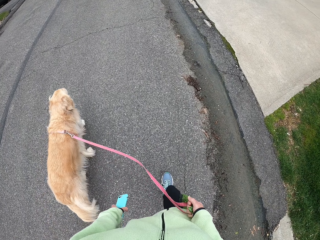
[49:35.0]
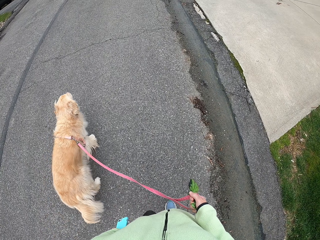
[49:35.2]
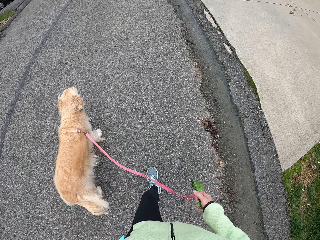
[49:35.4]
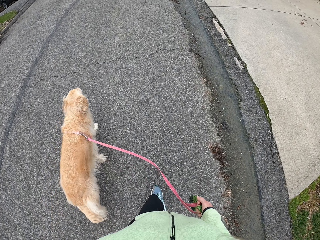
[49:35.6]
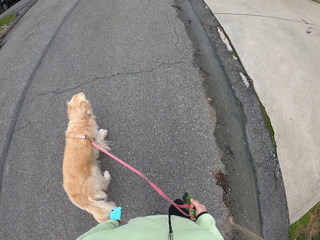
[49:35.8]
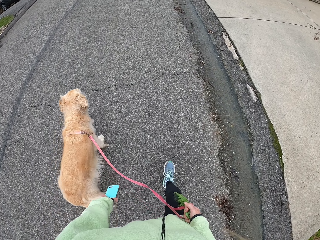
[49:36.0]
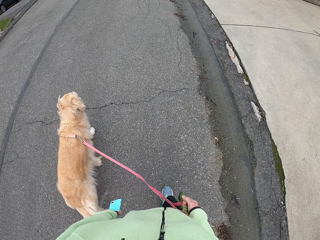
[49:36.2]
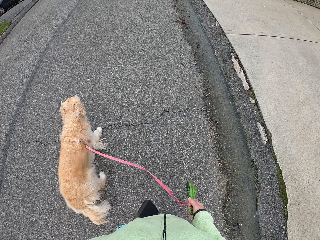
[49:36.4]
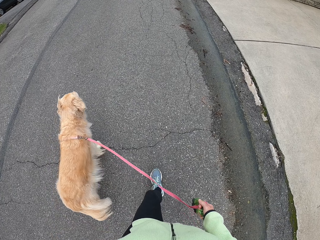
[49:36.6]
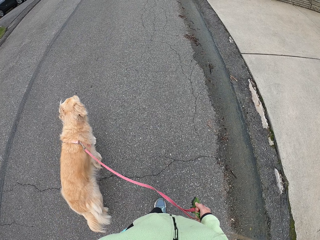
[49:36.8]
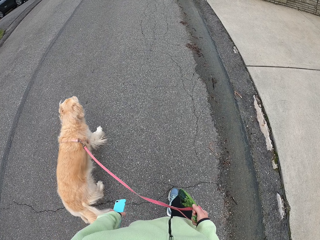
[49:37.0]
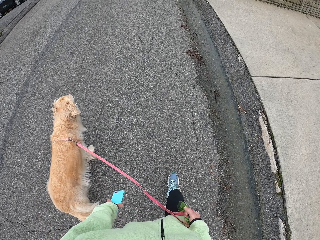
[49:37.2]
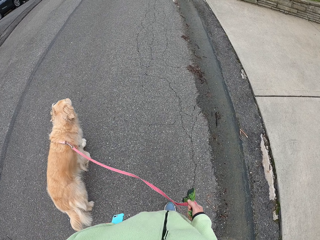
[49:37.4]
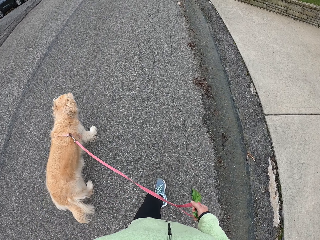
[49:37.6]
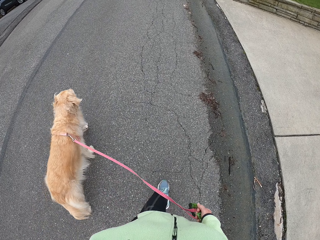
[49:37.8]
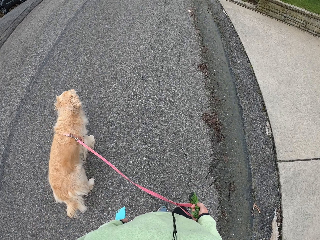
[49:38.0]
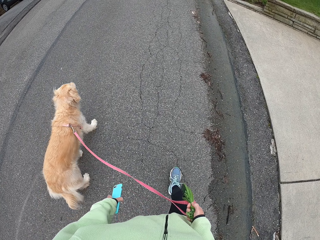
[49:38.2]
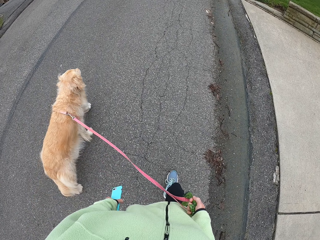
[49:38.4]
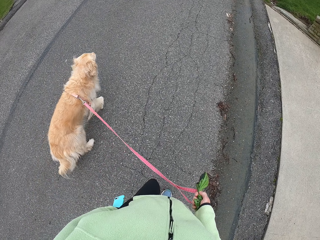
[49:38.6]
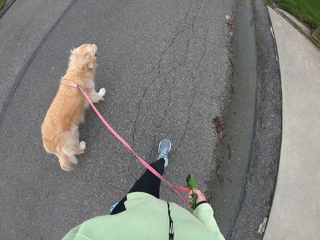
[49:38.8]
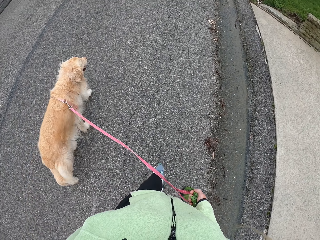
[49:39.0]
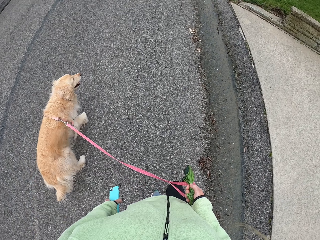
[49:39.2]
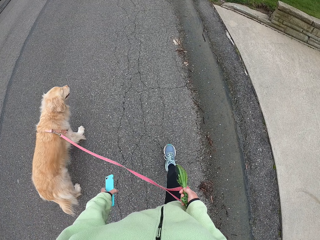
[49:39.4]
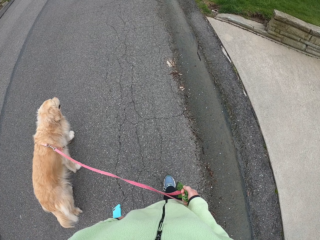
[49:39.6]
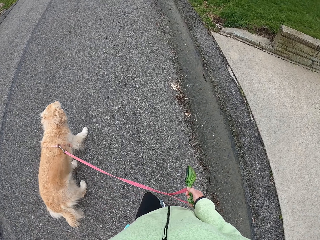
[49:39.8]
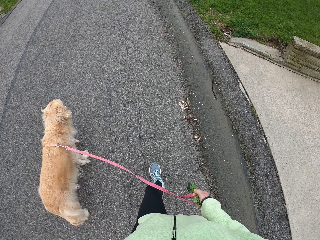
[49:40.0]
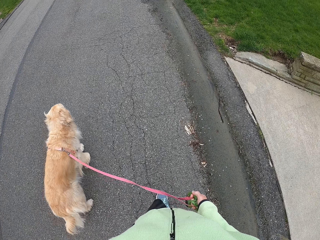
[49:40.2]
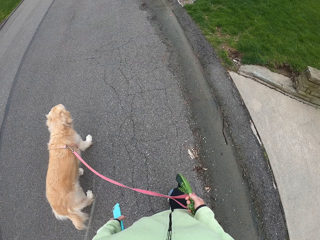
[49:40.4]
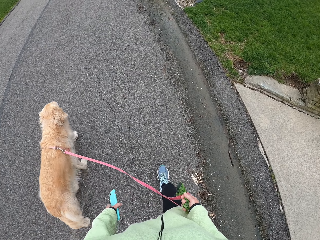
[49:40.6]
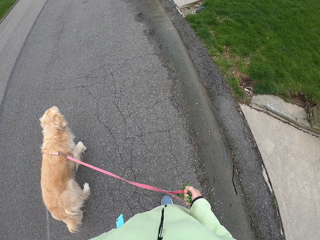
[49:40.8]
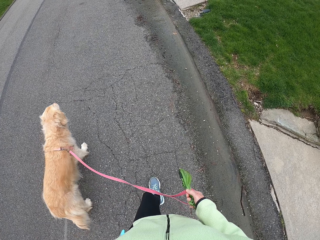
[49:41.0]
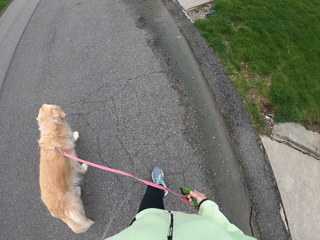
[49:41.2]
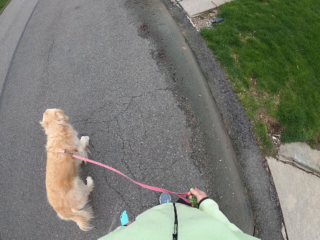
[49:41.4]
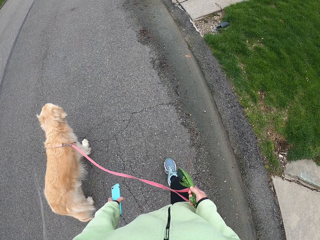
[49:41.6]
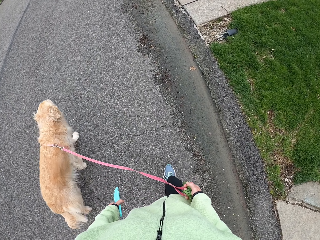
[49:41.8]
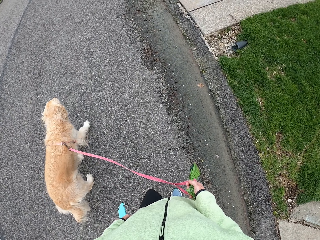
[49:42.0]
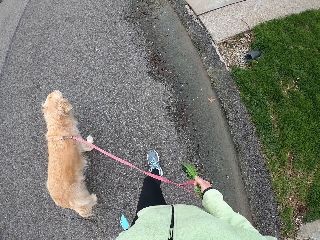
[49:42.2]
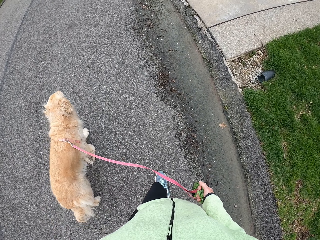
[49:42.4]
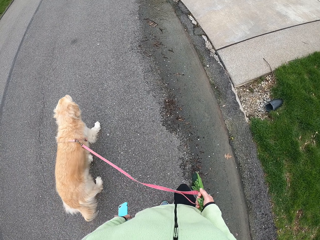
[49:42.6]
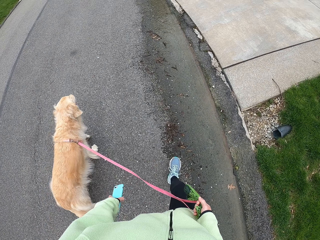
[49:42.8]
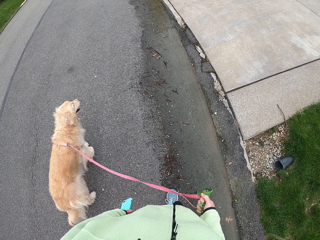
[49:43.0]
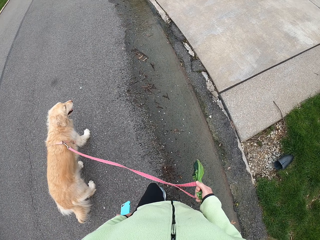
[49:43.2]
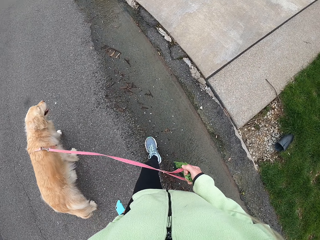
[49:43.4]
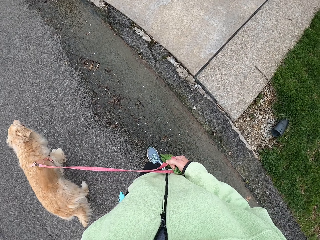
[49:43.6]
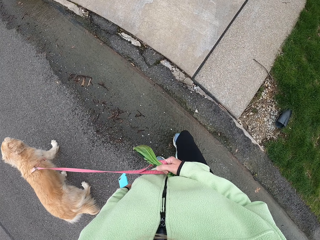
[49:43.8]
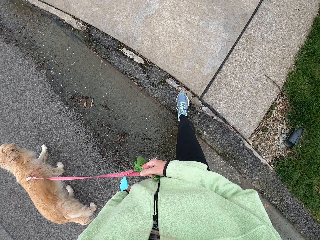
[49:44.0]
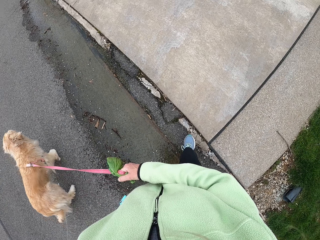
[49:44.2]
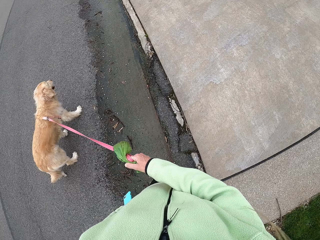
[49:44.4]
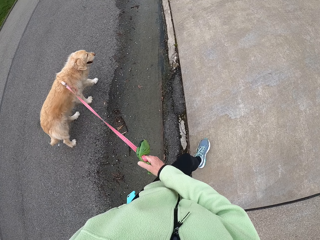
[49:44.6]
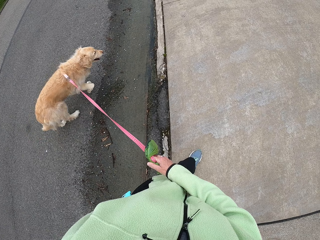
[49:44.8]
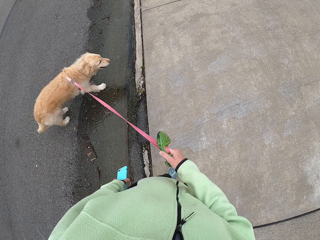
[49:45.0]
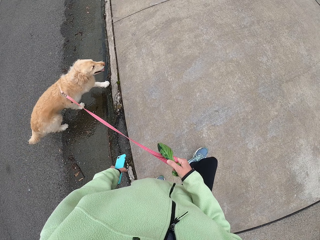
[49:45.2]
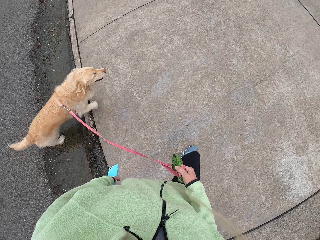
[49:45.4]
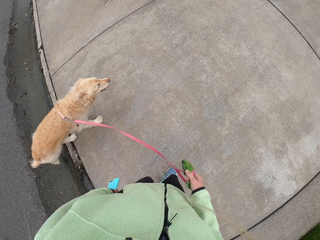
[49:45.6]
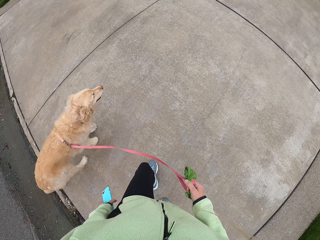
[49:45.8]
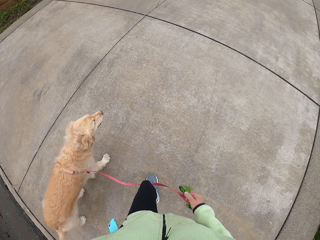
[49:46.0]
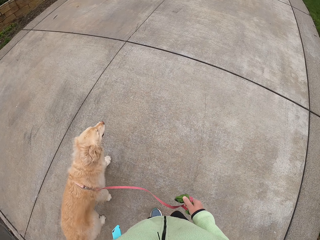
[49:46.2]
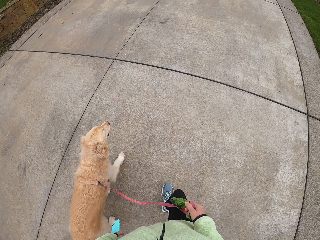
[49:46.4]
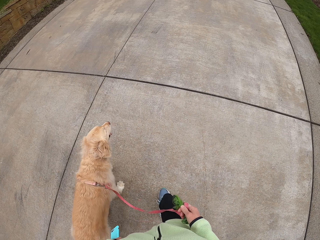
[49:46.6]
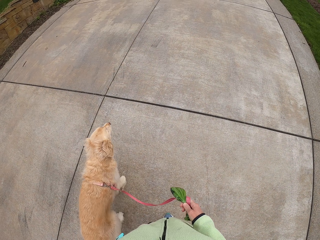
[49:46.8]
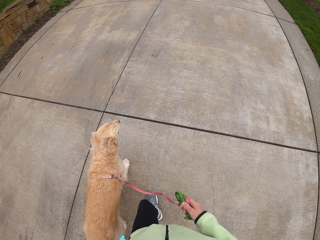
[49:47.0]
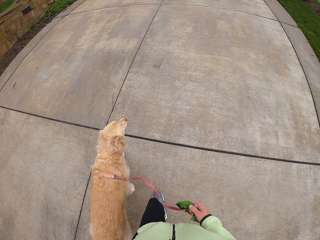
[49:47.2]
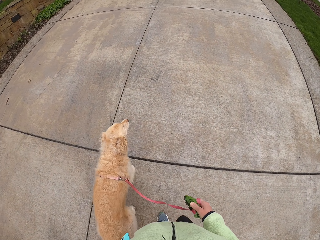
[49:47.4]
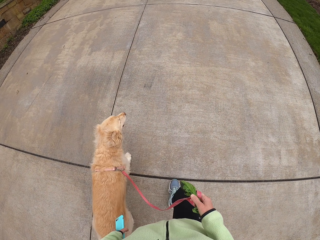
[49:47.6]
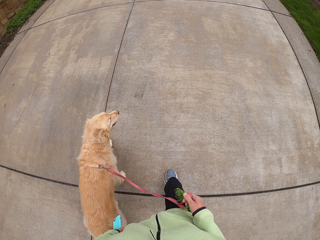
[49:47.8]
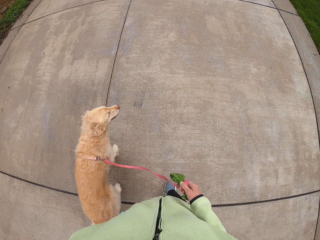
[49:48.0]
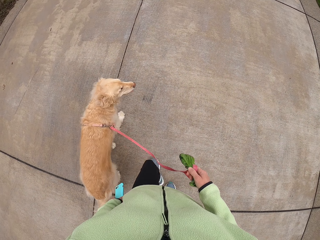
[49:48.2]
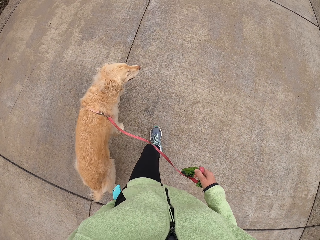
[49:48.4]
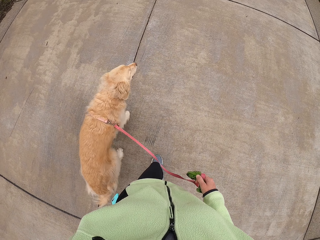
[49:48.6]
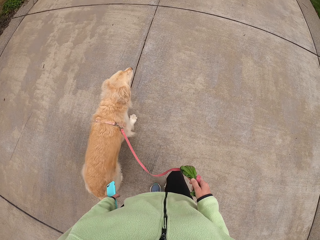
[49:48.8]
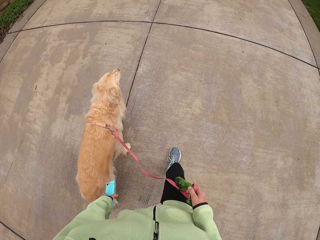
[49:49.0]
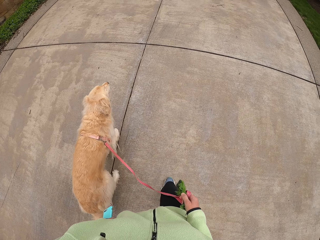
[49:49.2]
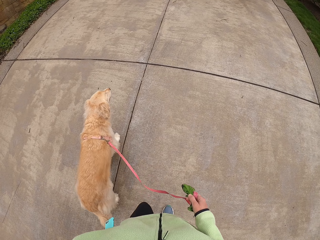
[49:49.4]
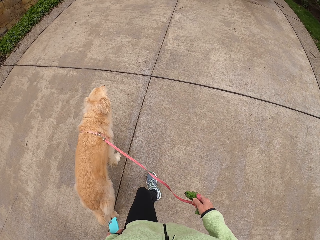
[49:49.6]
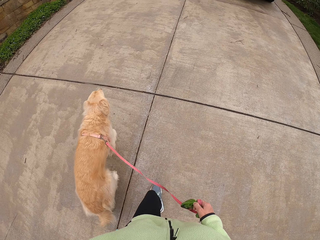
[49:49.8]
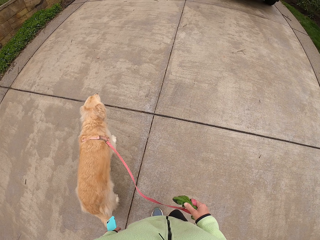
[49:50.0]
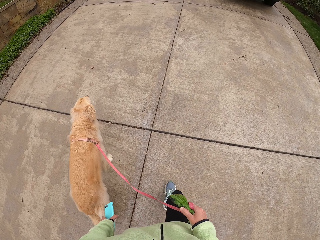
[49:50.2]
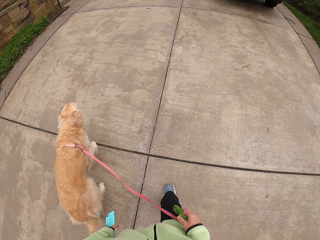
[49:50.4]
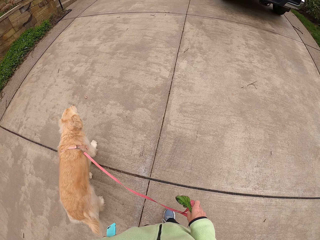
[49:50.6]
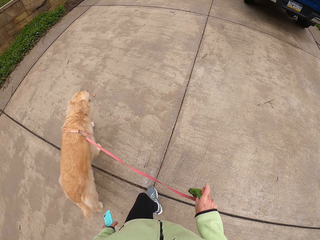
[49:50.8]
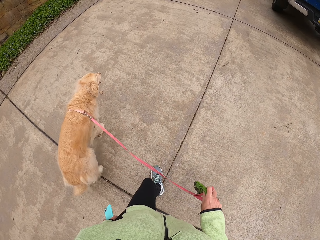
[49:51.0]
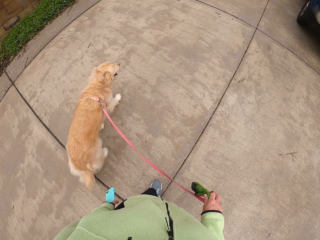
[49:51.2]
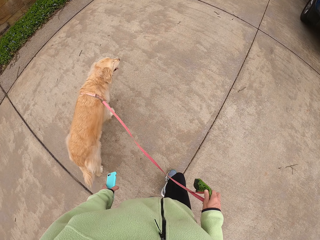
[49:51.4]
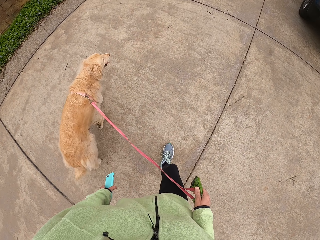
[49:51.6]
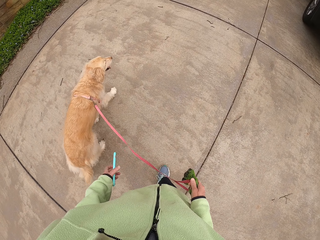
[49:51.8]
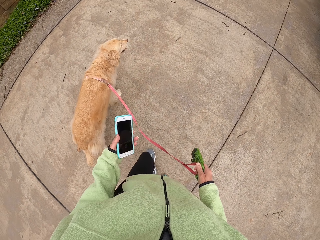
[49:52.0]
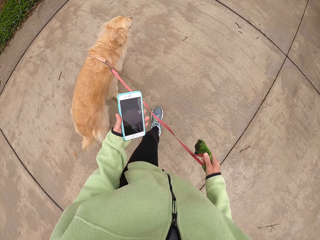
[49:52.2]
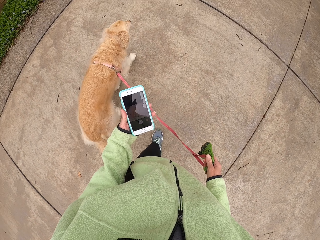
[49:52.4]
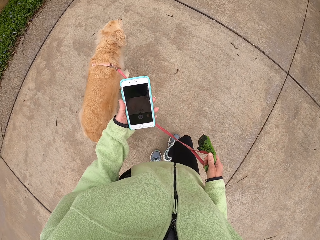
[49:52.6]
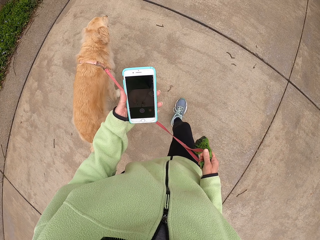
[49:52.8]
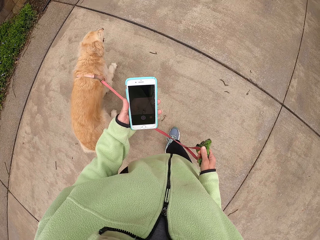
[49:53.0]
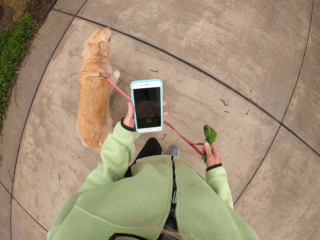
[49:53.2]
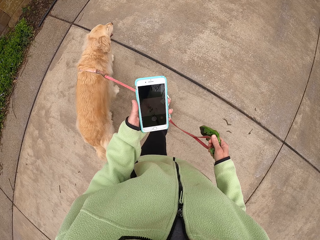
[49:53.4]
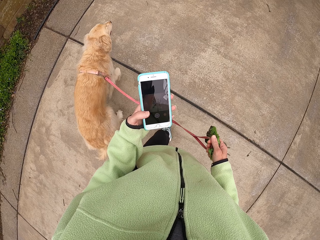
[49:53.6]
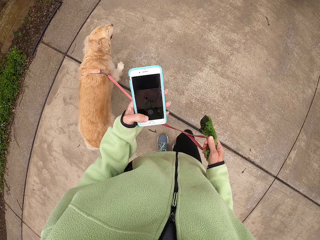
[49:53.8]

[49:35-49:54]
The camera wearer pulls the dog with the leash with his right hand. He looks at the phone.
